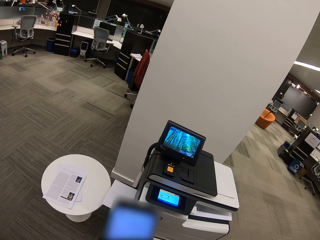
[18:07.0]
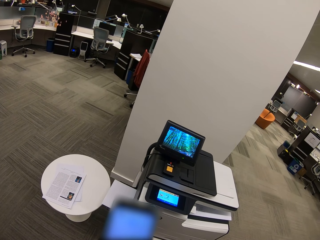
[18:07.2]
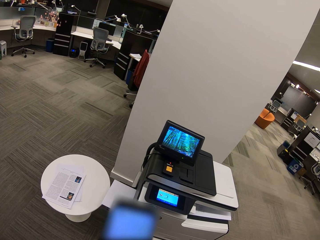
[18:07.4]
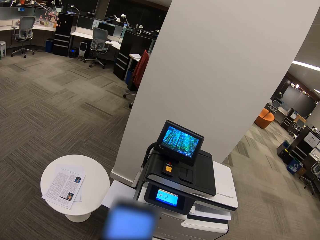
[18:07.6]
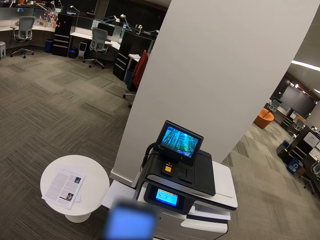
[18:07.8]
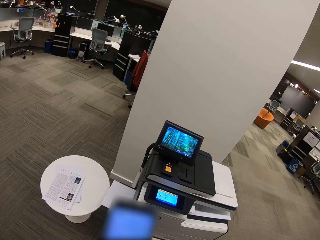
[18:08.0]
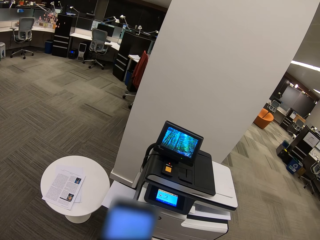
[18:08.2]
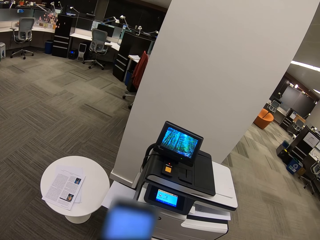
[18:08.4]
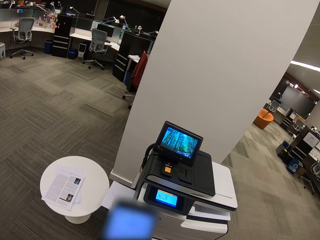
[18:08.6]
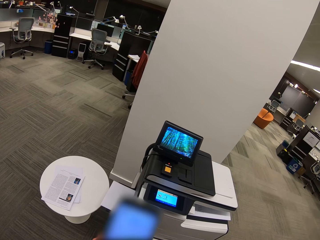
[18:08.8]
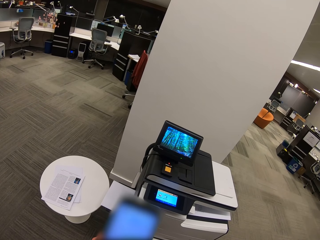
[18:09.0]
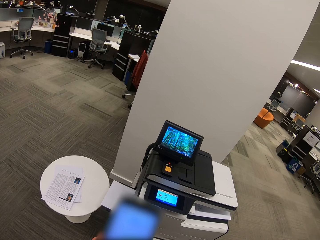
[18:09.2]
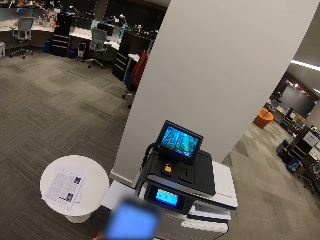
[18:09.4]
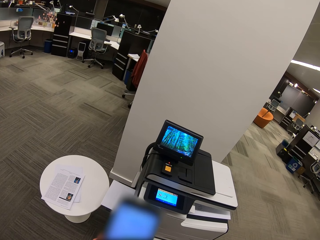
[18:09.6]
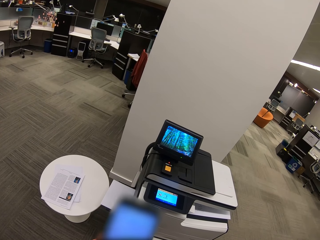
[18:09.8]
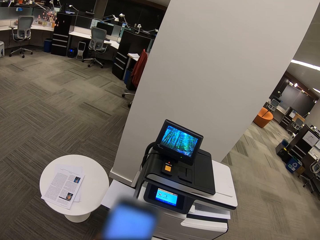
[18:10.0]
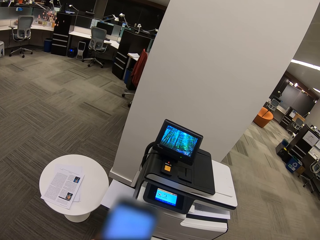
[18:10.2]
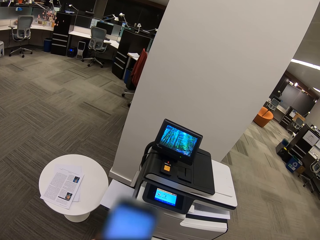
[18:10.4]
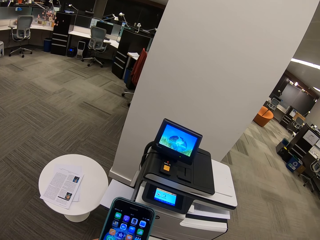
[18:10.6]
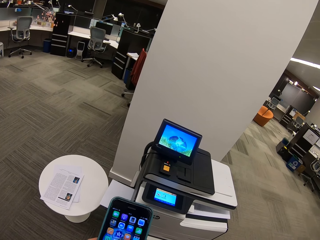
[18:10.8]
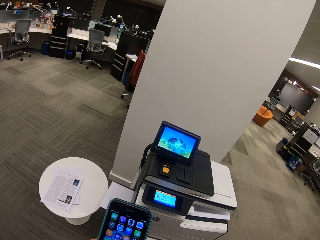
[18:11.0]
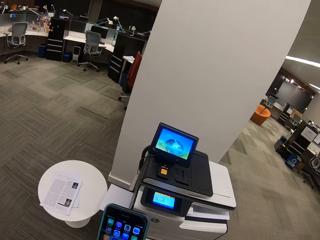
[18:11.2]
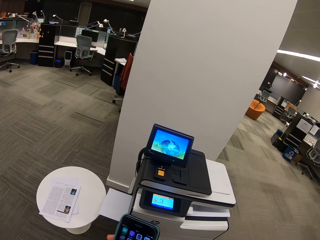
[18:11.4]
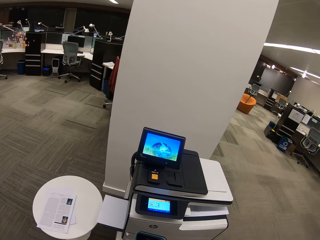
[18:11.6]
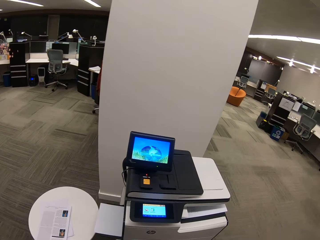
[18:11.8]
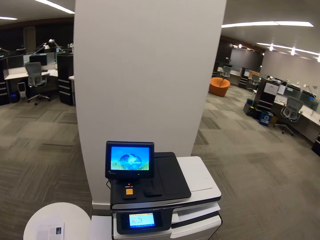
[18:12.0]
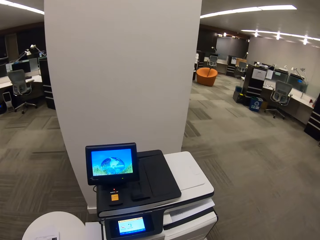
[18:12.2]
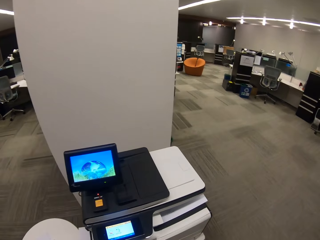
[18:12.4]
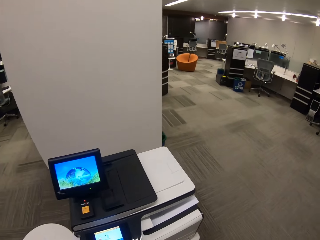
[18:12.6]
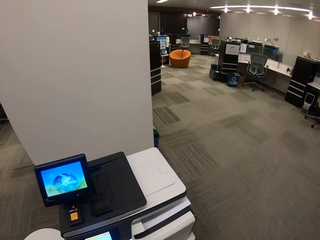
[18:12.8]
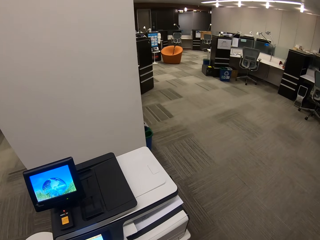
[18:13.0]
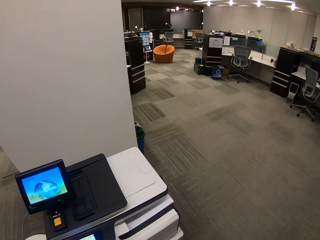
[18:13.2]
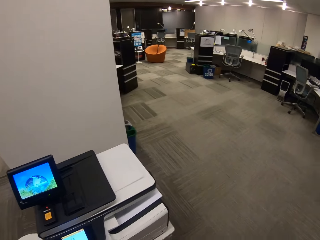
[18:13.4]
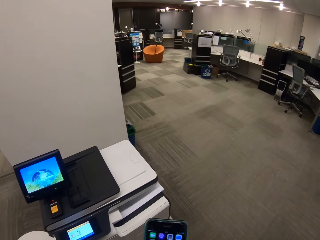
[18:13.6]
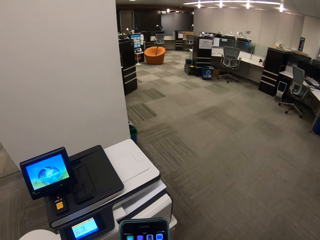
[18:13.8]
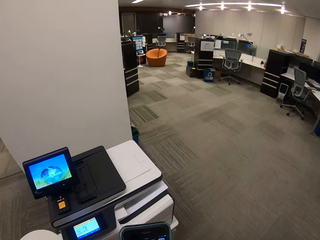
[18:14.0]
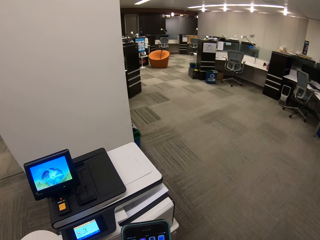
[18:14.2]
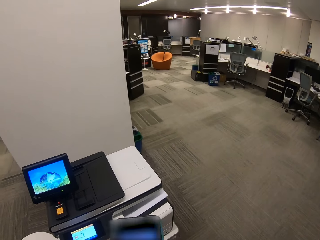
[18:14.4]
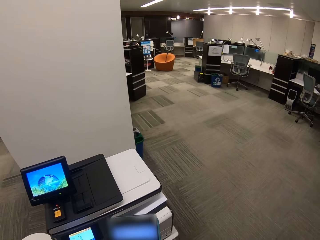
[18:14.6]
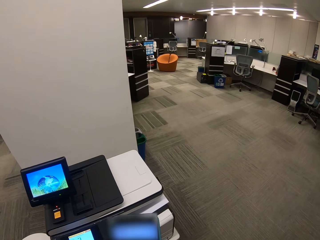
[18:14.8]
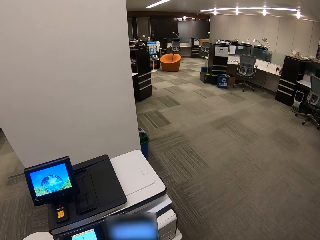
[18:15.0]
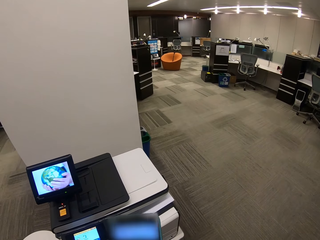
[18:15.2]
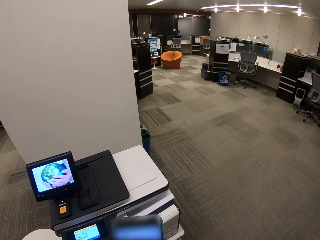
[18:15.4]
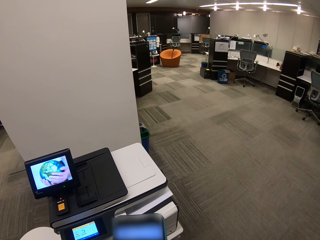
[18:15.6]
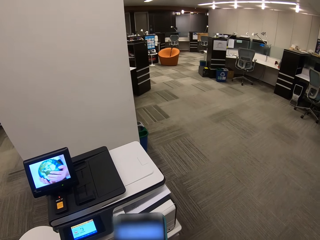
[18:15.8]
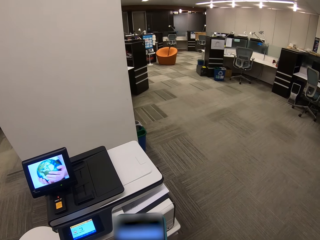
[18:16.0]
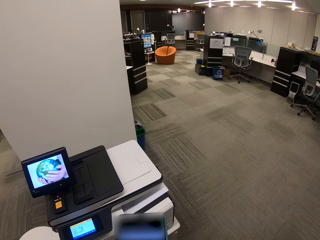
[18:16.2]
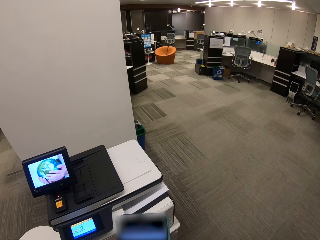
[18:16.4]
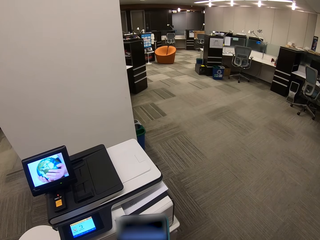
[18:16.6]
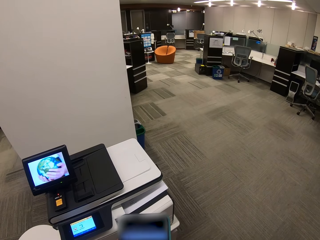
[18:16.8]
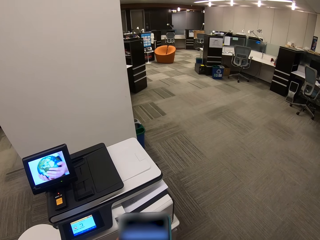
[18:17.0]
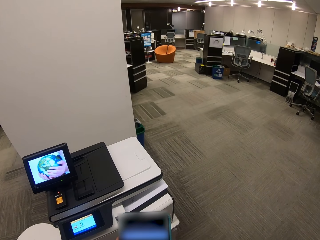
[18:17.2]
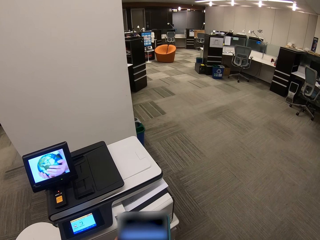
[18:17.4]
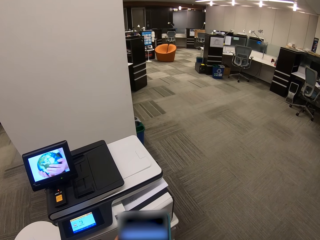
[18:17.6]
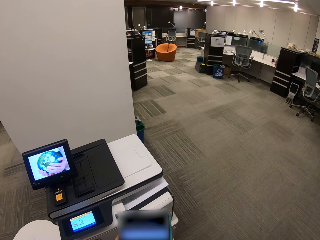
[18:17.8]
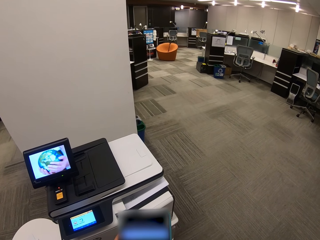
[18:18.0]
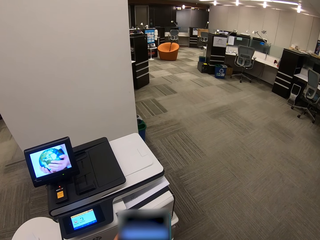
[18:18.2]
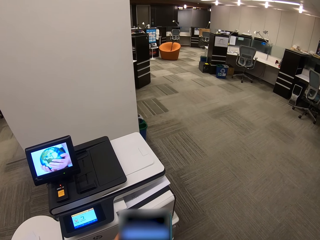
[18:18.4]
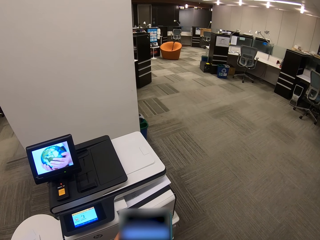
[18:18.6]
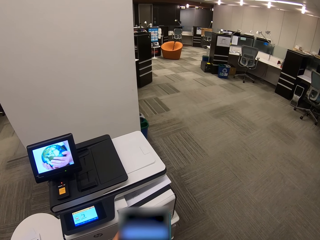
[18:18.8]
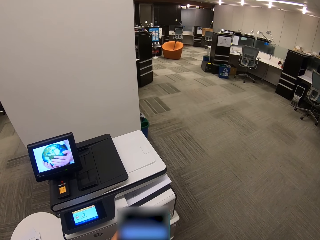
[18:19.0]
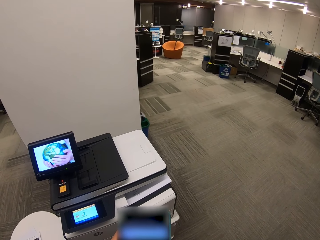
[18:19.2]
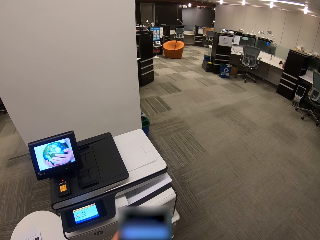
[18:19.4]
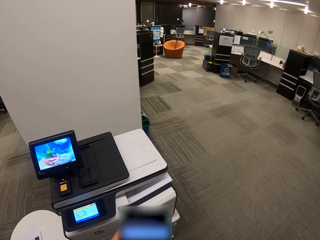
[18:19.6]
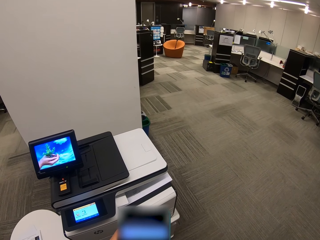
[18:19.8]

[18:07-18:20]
The camera wearer dials the phone. They dial the phone repeatedly.

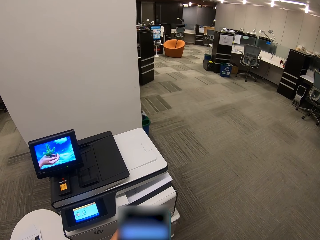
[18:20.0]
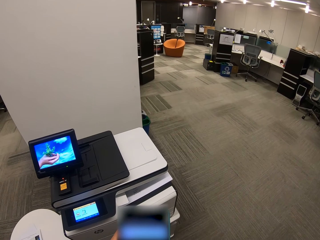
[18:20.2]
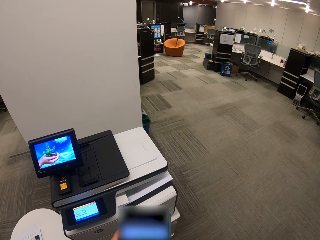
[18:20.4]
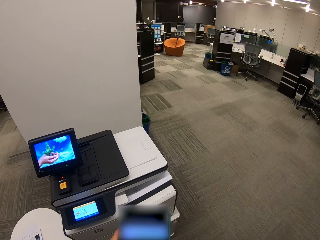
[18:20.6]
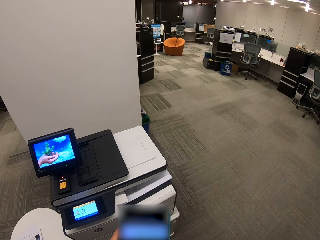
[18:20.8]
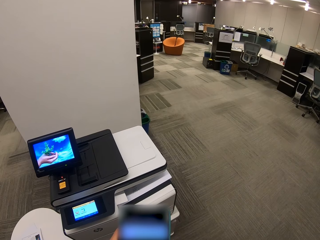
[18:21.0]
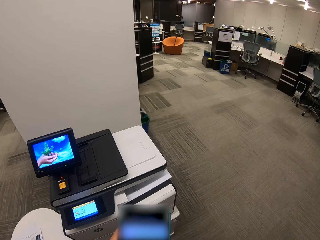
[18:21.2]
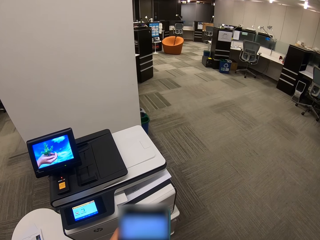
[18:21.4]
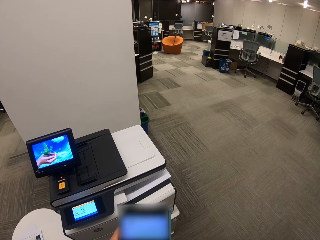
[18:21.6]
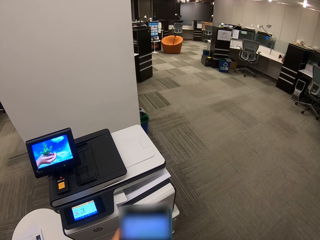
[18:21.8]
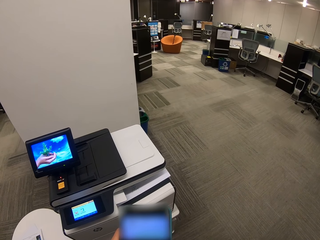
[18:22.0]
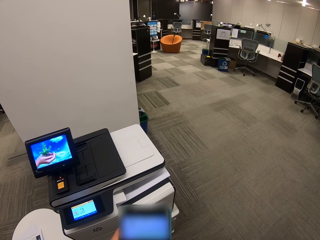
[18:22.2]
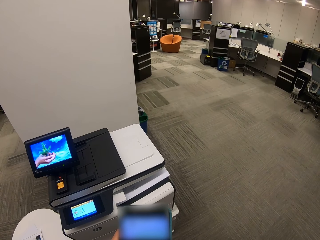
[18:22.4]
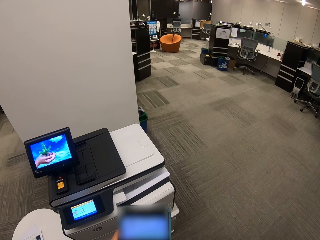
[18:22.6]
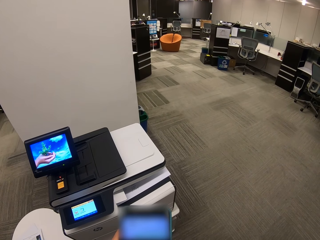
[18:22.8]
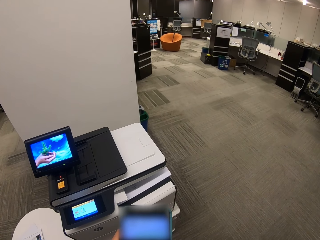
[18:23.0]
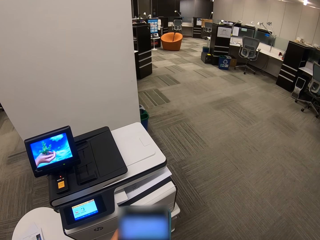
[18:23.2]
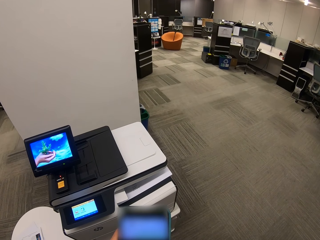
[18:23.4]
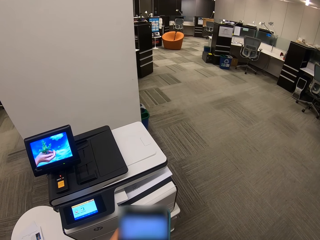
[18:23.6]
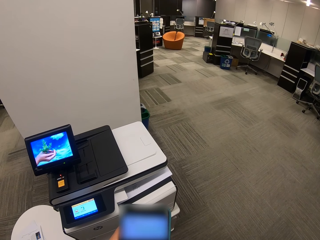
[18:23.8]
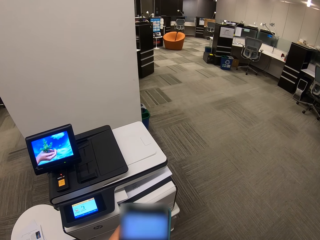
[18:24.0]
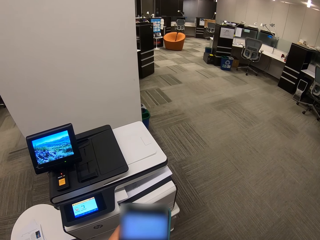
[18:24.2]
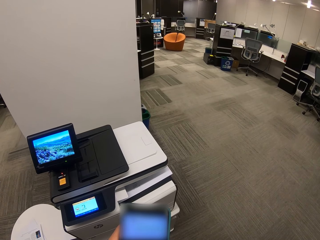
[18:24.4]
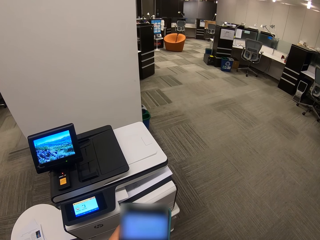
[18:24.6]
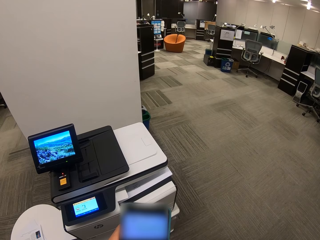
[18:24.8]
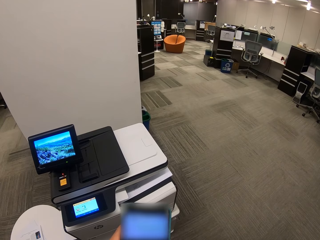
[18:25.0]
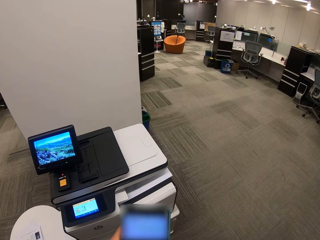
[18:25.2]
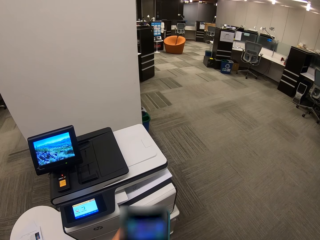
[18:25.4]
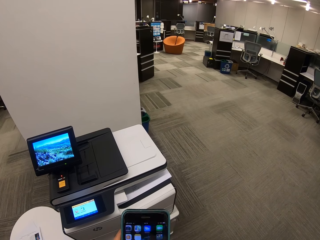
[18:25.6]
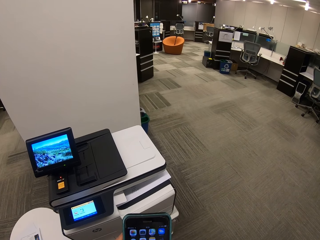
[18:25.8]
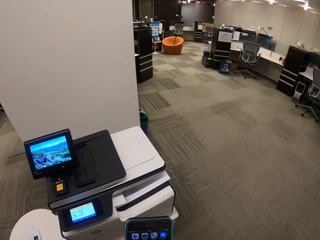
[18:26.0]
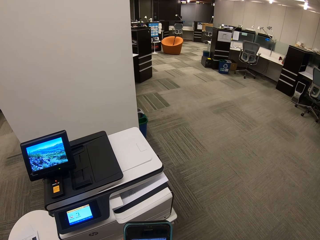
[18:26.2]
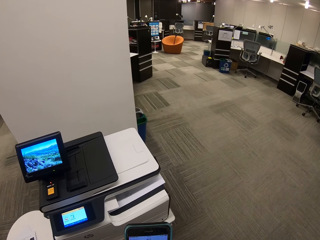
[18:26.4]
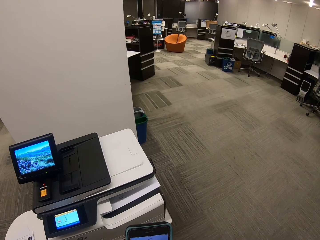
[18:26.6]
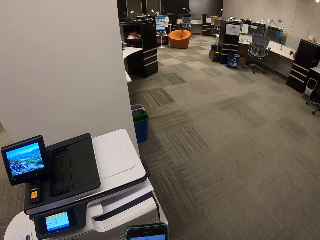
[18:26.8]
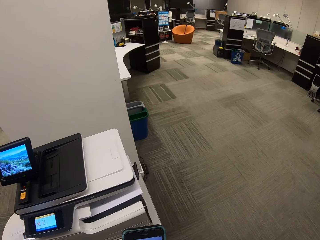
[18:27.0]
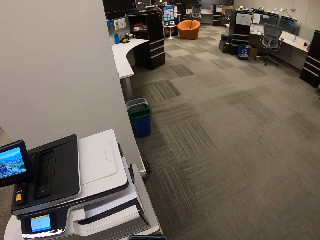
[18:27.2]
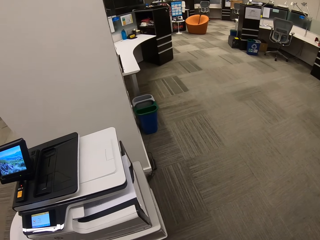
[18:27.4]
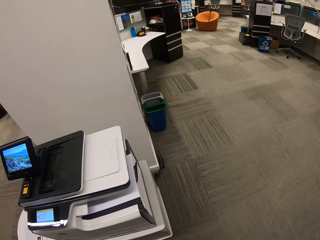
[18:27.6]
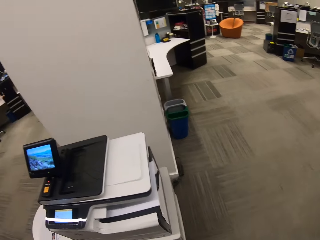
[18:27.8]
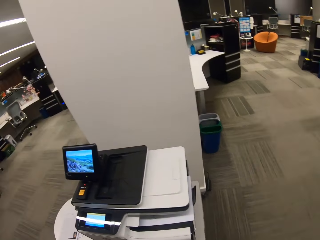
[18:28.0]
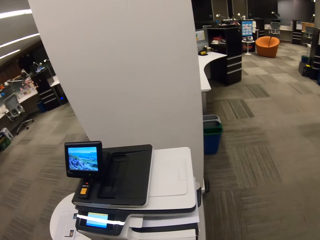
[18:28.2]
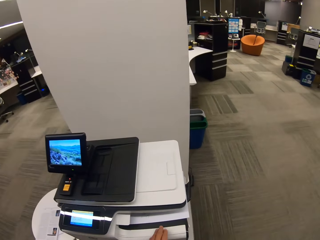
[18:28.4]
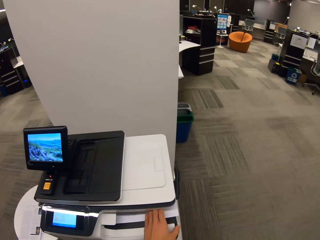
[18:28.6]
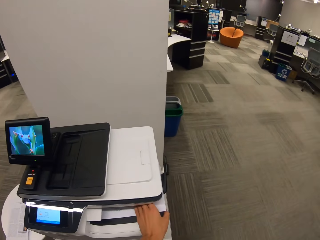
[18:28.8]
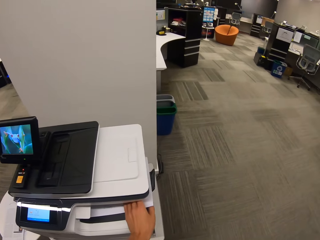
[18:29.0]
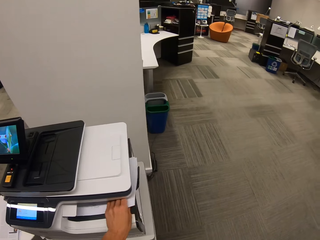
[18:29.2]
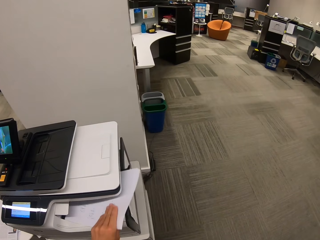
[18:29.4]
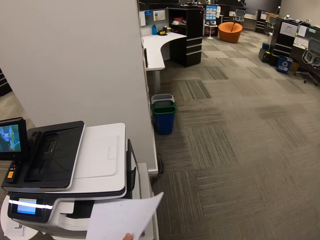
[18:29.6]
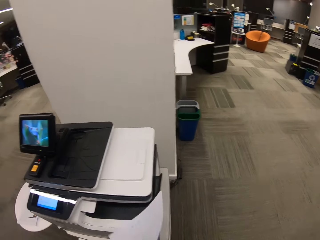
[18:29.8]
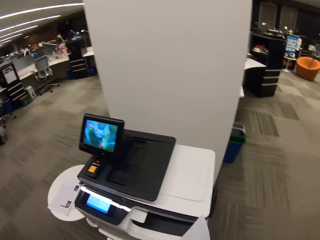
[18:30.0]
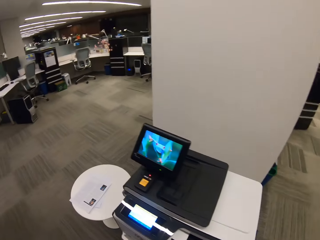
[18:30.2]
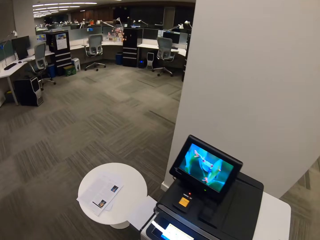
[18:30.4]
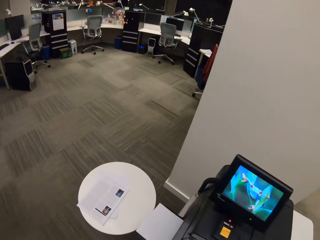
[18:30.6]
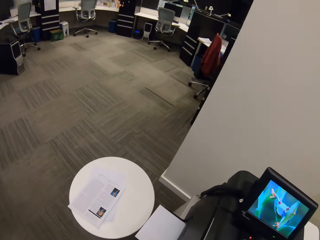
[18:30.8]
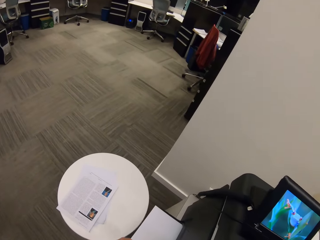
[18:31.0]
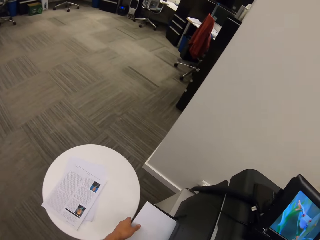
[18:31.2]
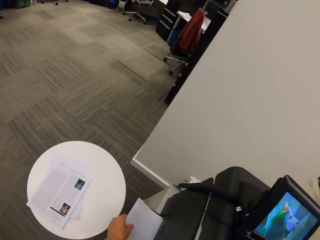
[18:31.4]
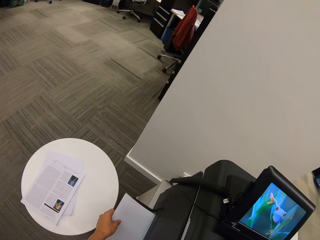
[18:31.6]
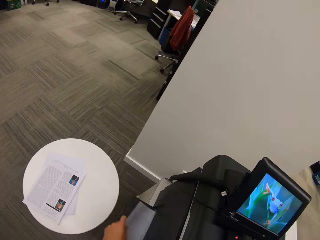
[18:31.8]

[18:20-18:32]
The camera wearer dials the phone. They take the papers from the printer.
